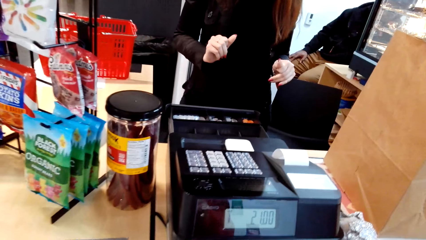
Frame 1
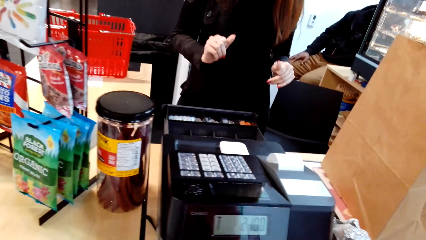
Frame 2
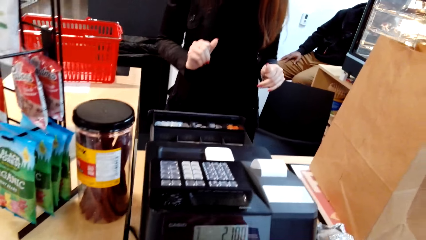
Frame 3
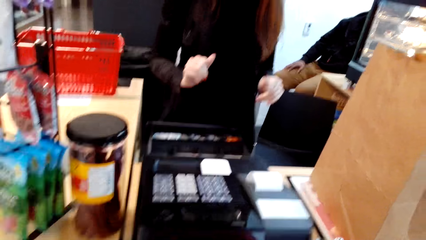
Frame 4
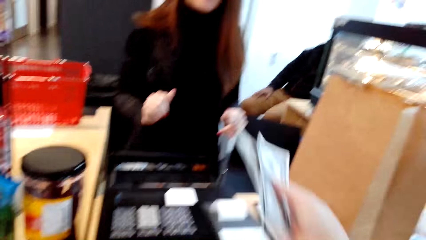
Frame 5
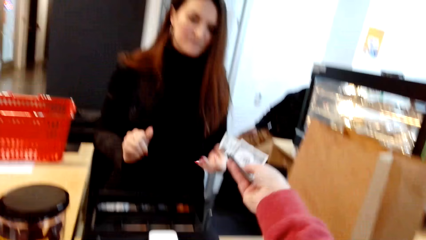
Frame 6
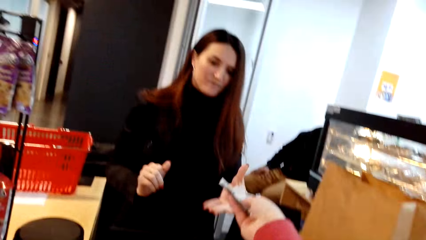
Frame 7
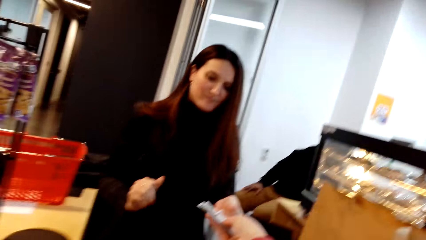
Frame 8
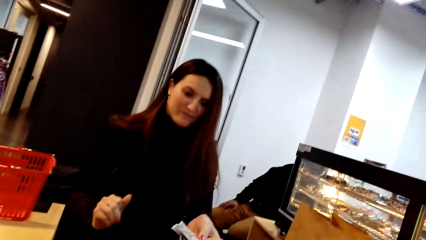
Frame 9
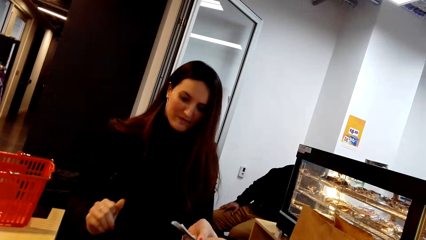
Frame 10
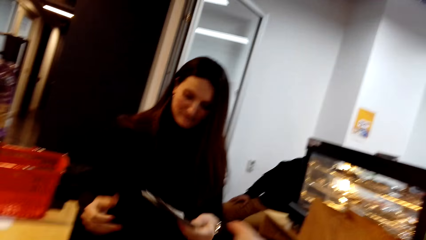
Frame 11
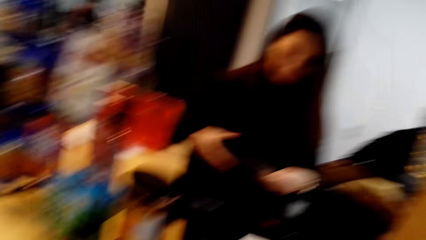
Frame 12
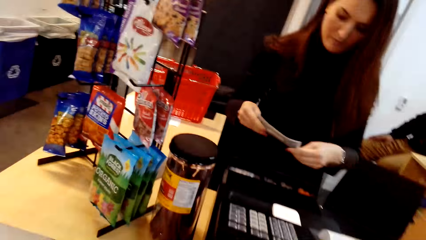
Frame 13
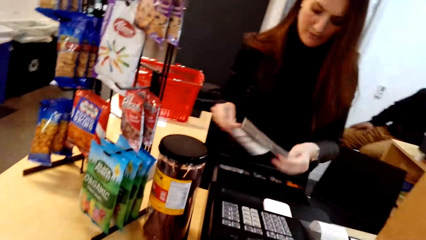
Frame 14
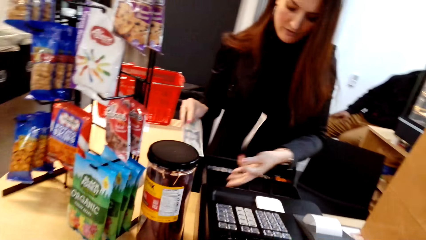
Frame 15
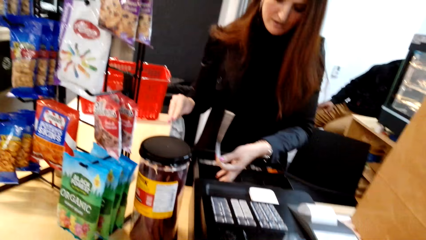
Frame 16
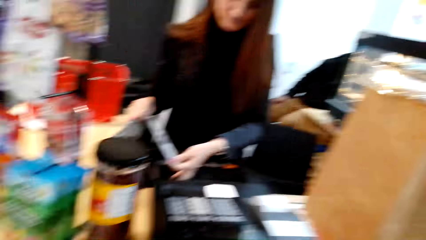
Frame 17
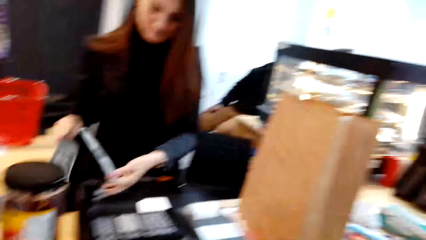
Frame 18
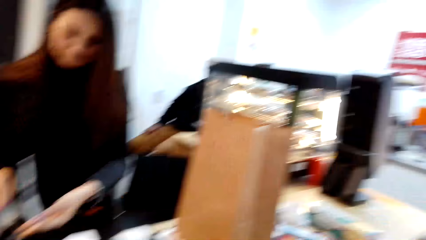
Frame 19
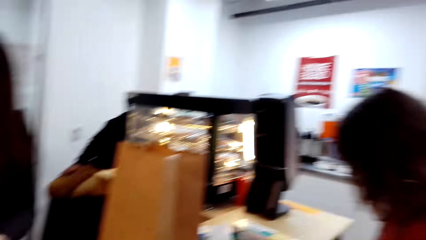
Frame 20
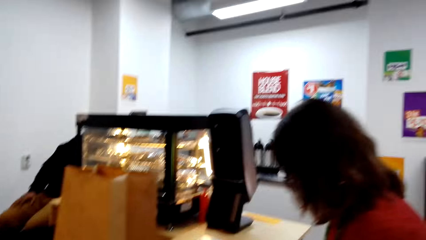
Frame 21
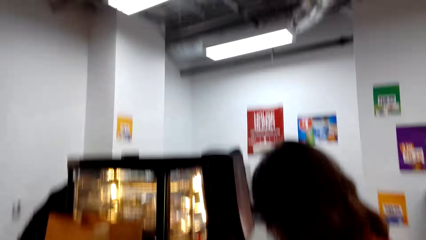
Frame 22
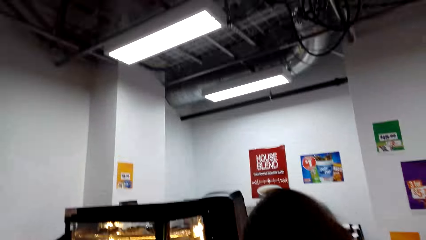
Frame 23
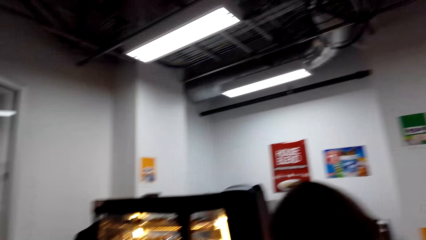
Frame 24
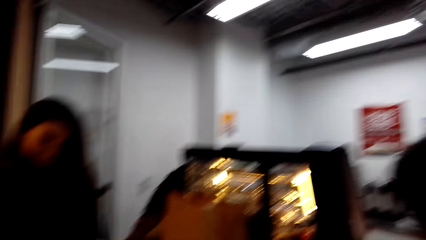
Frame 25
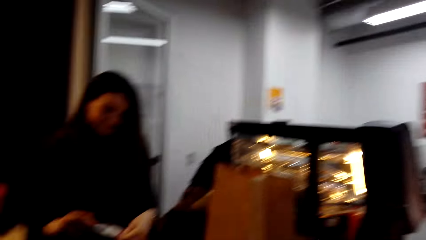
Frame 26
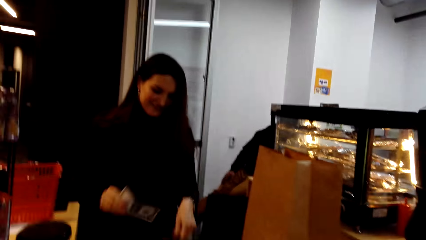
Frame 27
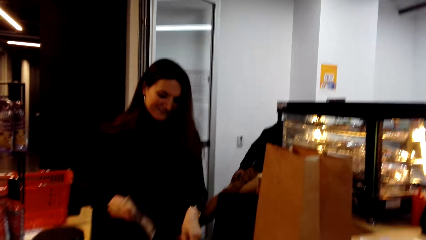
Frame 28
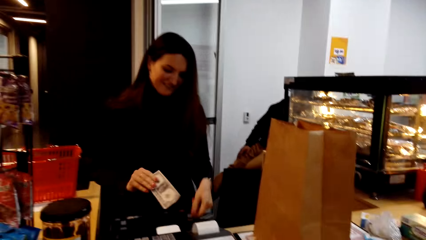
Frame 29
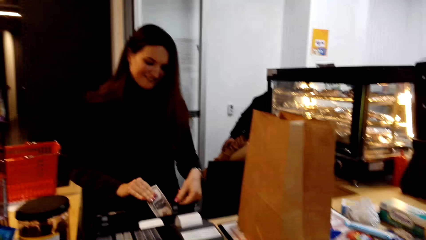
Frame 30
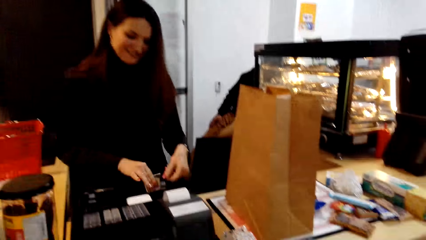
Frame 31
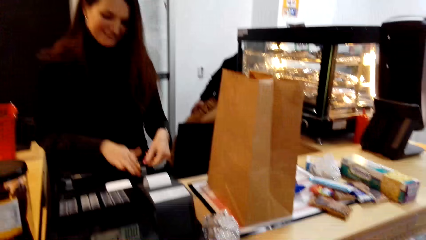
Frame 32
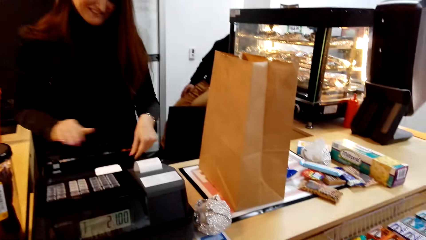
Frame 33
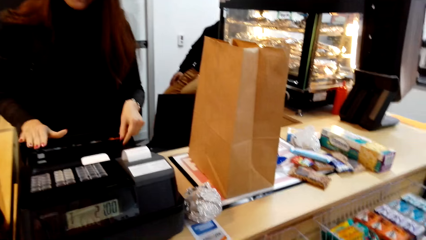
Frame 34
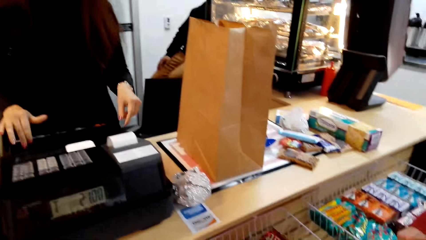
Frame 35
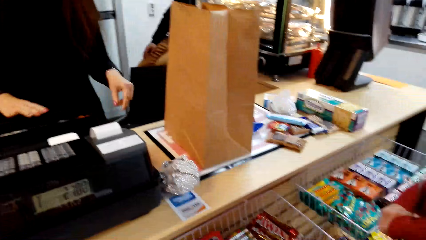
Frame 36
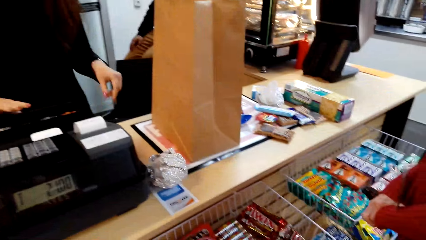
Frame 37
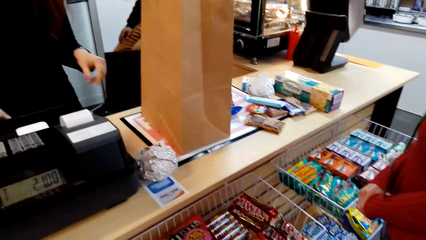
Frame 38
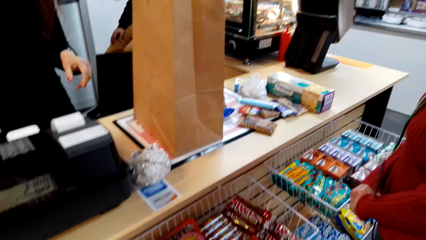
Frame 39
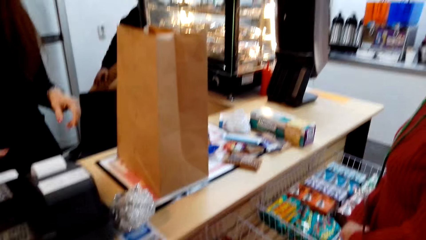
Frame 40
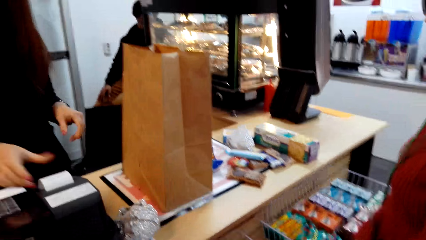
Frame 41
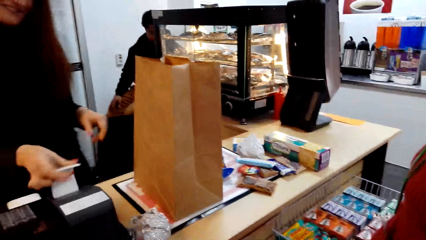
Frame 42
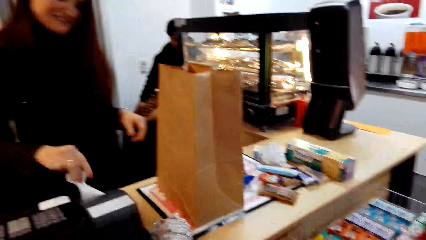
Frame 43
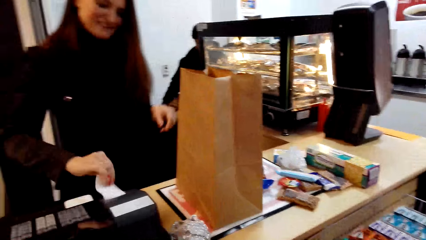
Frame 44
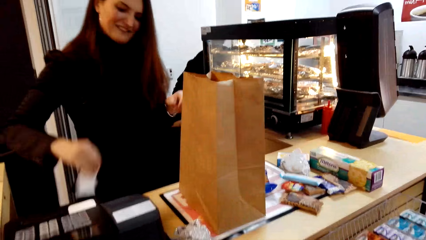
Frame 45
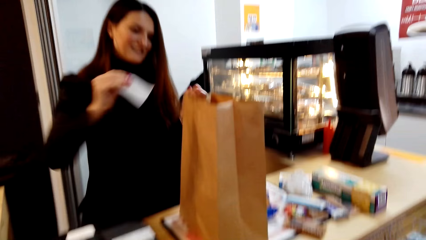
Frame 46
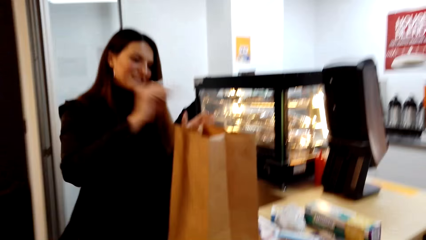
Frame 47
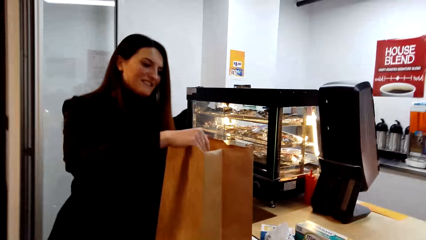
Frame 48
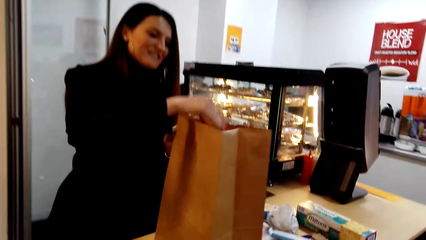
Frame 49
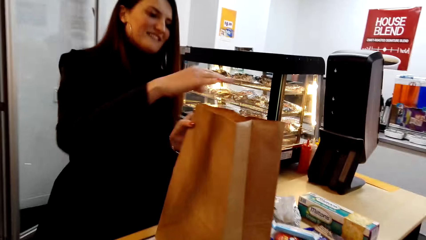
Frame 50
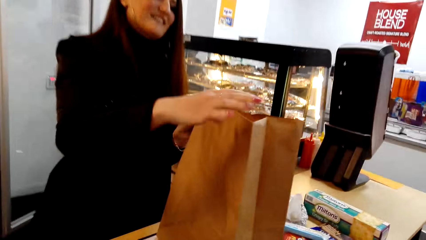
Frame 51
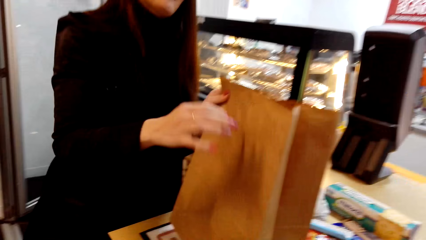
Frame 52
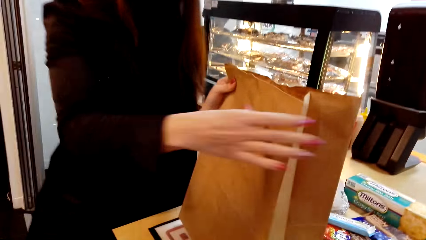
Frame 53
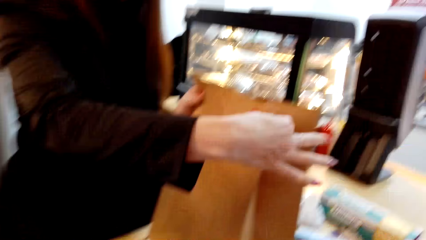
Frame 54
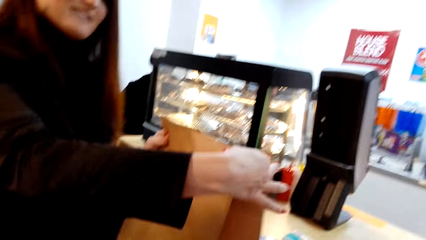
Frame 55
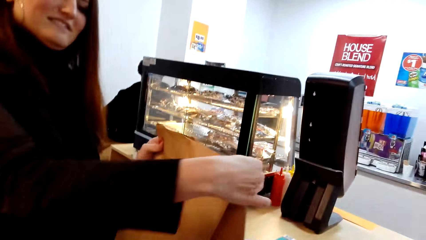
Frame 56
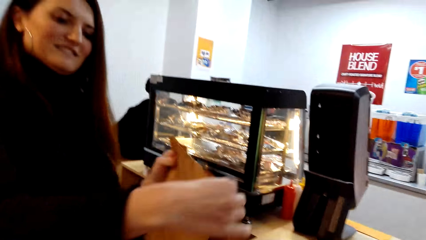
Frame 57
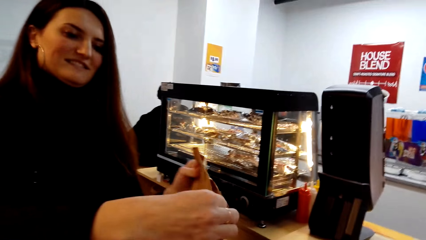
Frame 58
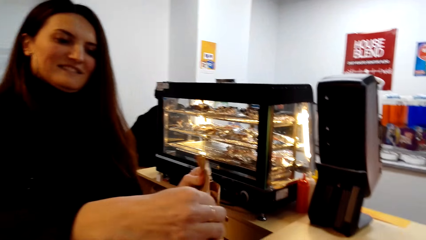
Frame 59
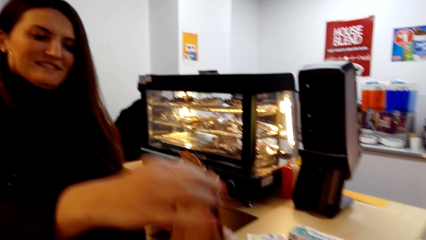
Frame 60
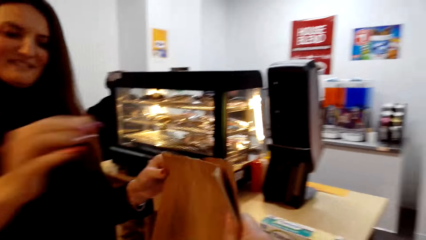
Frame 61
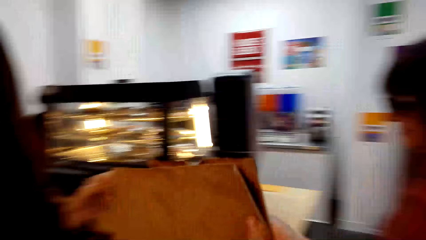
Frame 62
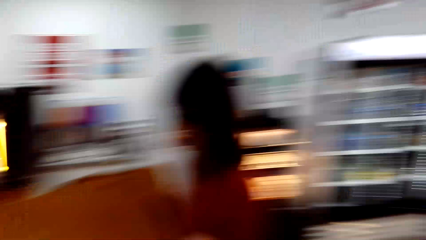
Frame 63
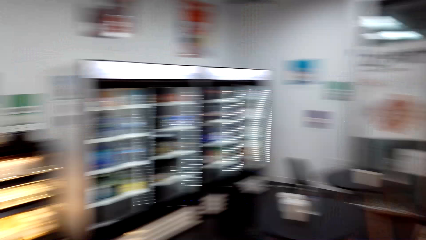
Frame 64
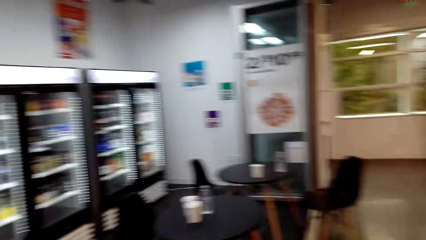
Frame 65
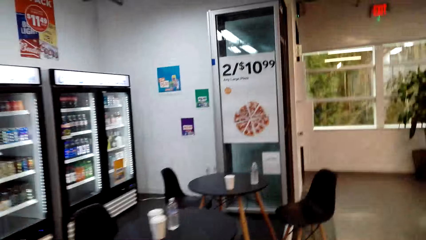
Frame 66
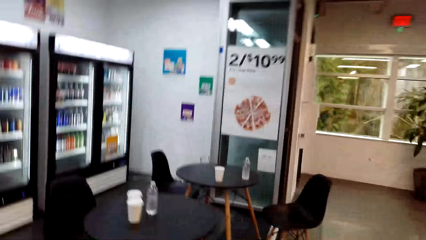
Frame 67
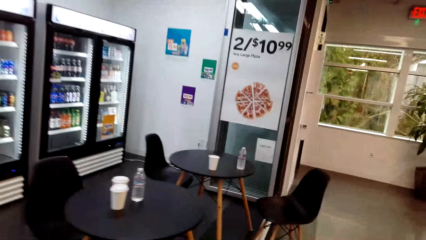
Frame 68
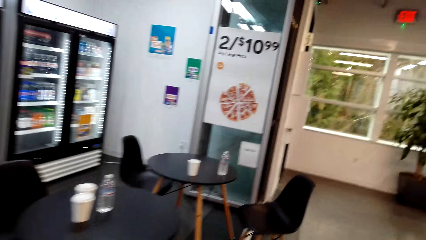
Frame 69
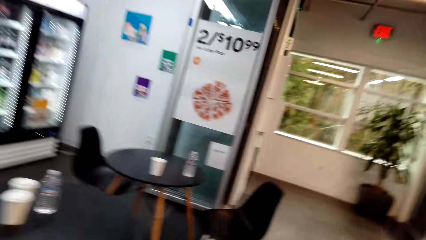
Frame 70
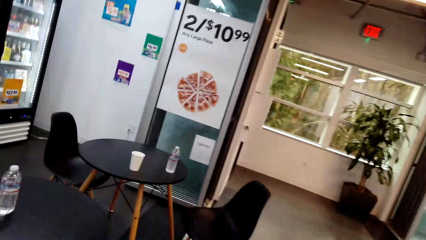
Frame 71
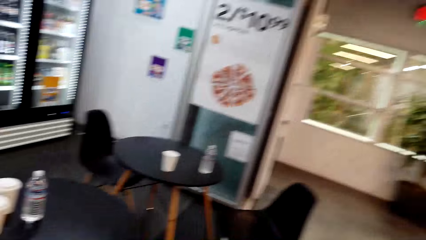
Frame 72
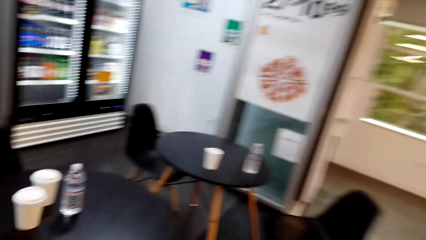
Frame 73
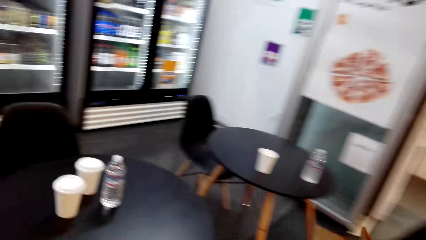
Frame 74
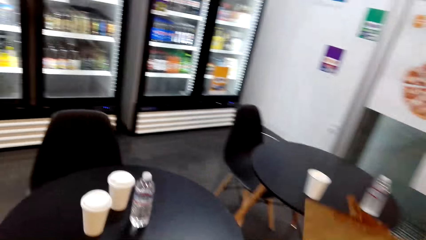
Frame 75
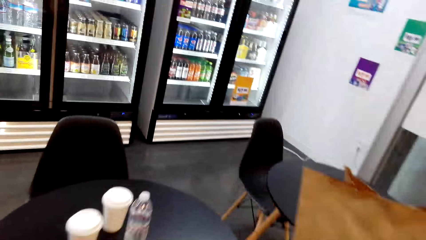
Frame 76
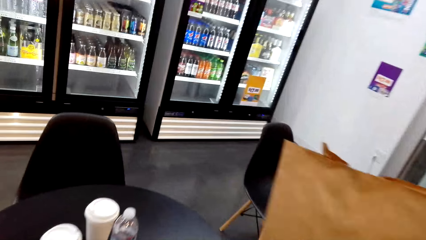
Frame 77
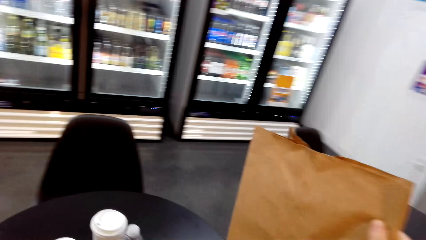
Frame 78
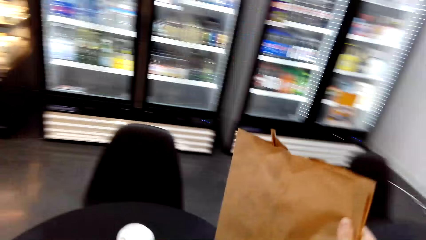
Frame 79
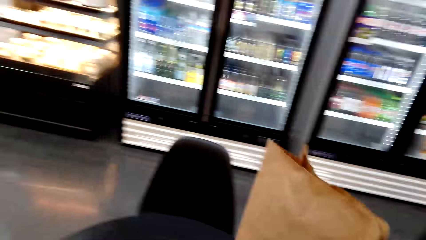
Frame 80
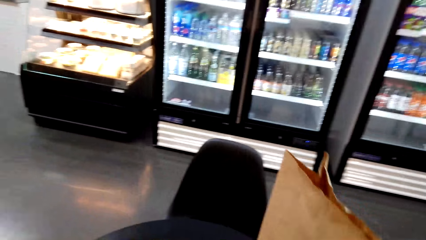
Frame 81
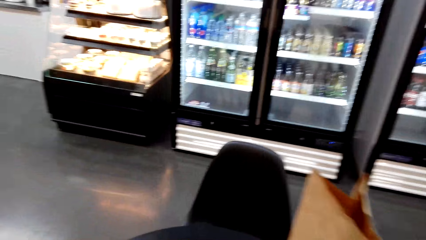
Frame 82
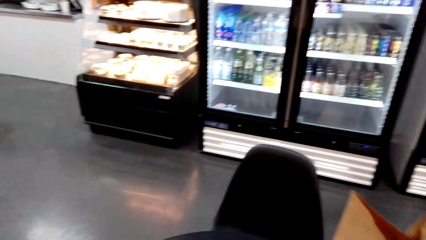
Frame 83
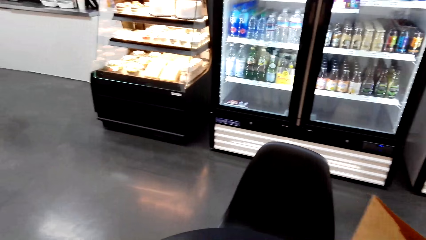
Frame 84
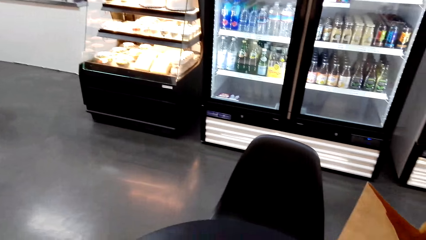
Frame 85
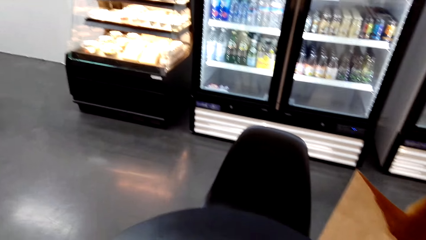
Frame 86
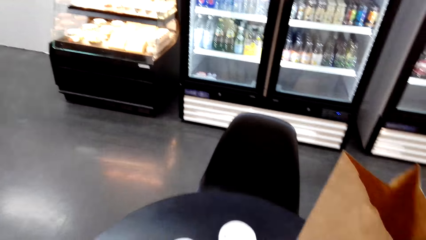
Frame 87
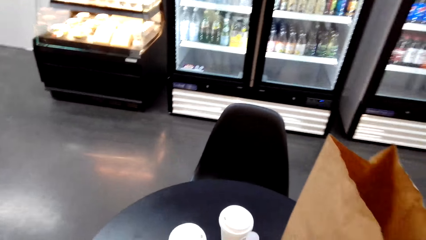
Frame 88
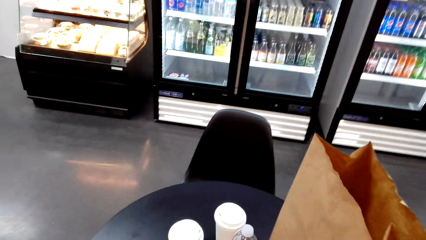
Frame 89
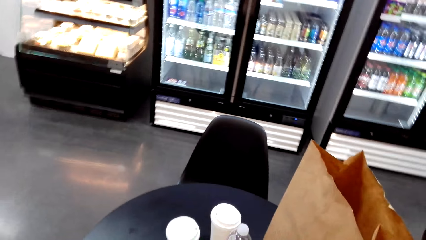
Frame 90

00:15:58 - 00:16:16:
The camera wearer gives money to a woman. The woman takes the money from the camera wearer. The woman puts the money in the cash register. The woman pulls a receipt. The woman puts the receipt in the shopping bag. The woman gives the shopping bag to the camera wearer. The camera wearer picks up a khaki bag. They walk away from the counter desk. Another woman converses with the first woman. The camera wearer places the khaki bag on the table.
